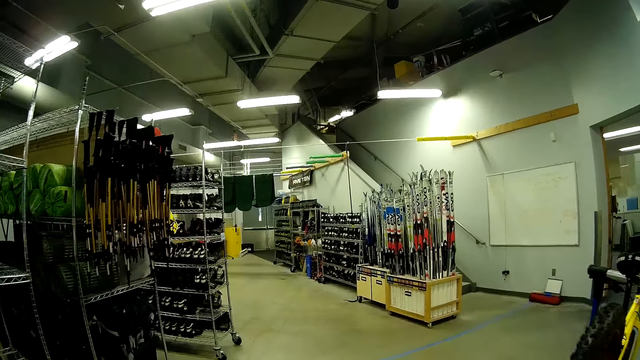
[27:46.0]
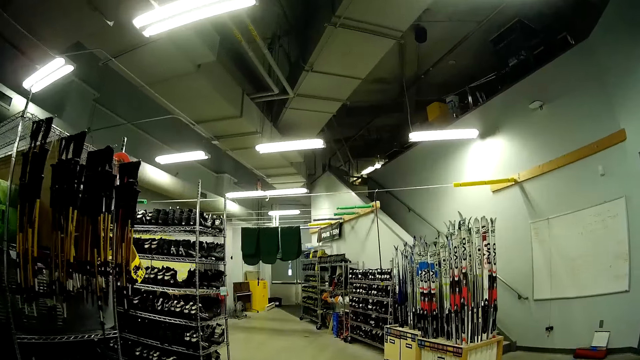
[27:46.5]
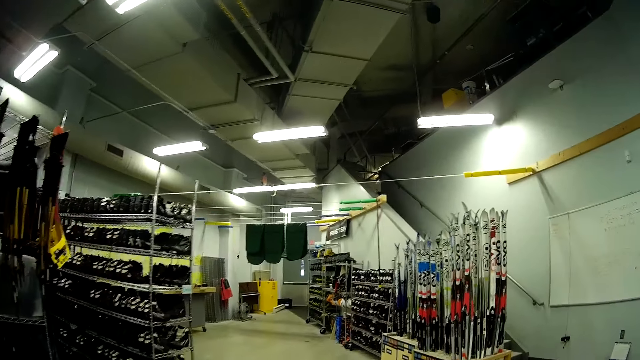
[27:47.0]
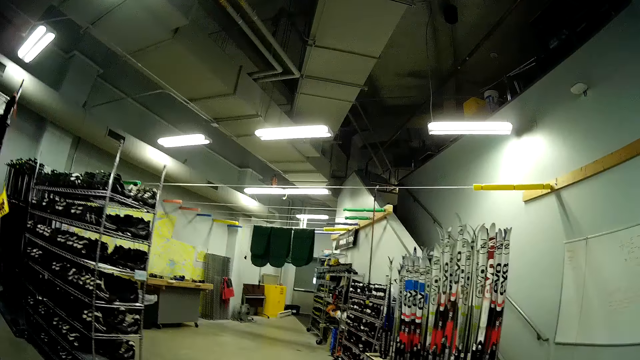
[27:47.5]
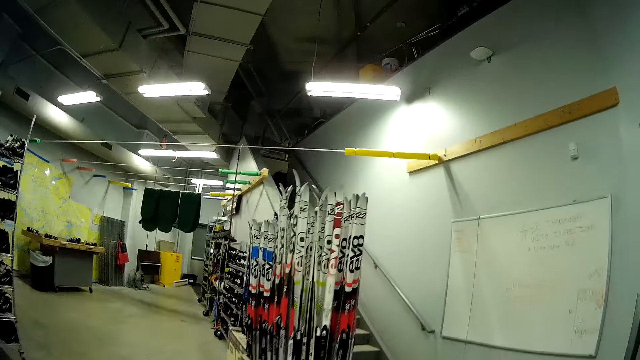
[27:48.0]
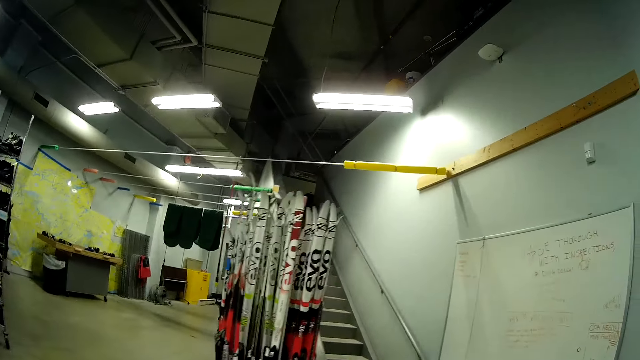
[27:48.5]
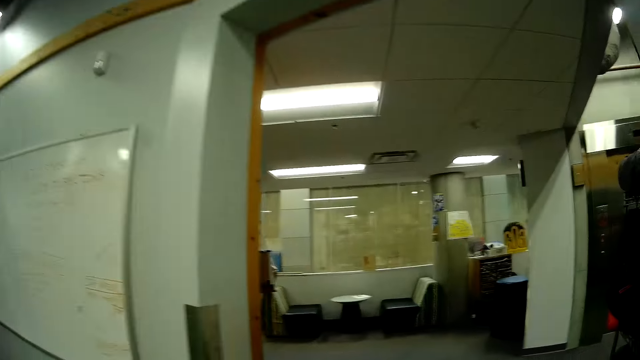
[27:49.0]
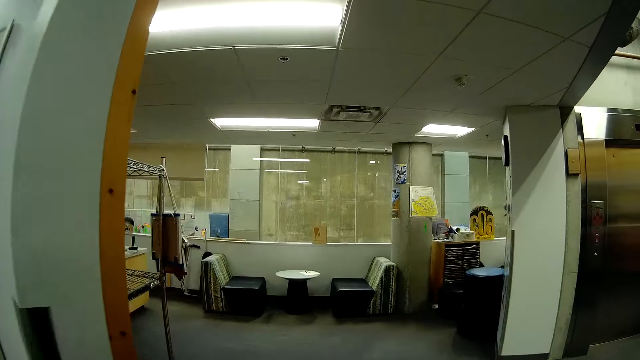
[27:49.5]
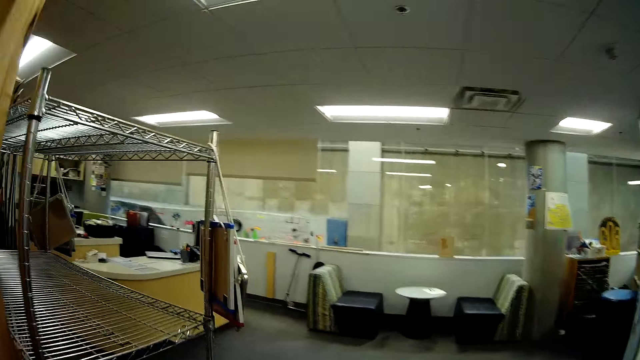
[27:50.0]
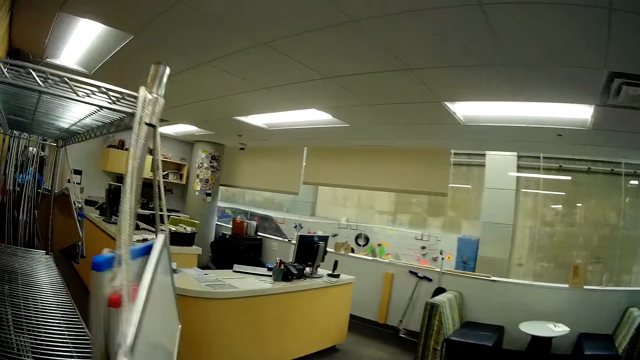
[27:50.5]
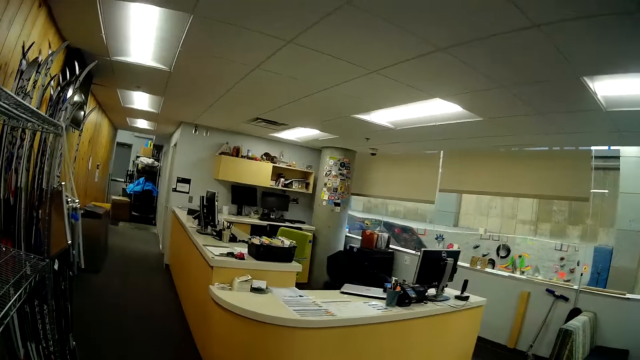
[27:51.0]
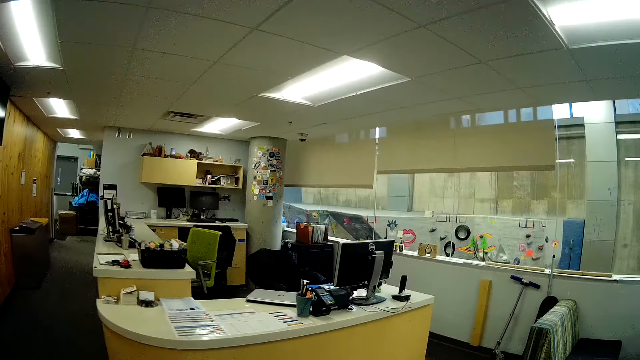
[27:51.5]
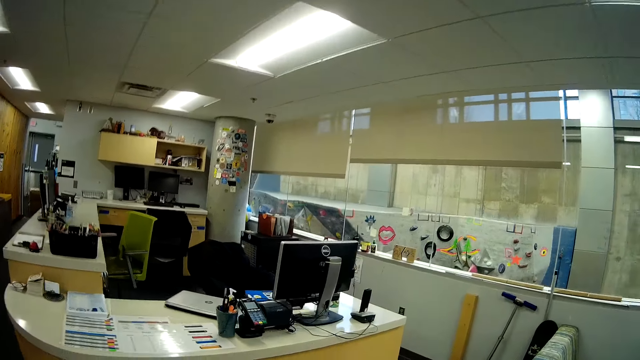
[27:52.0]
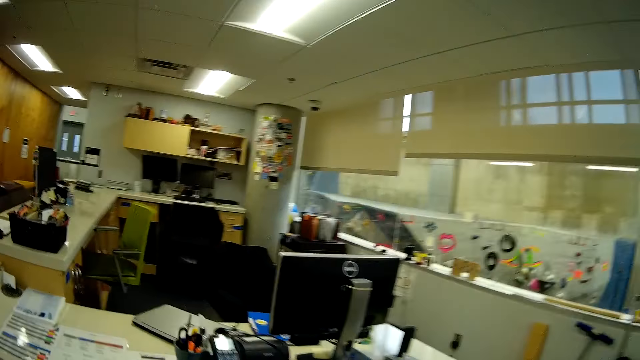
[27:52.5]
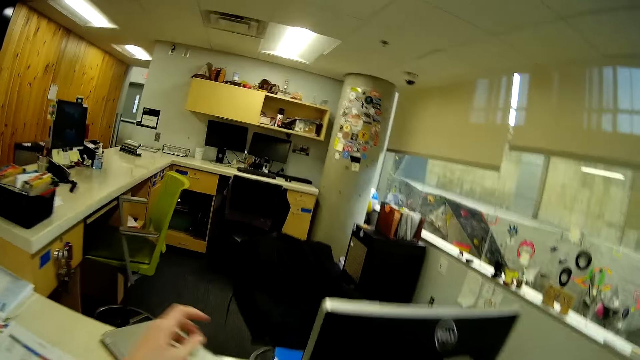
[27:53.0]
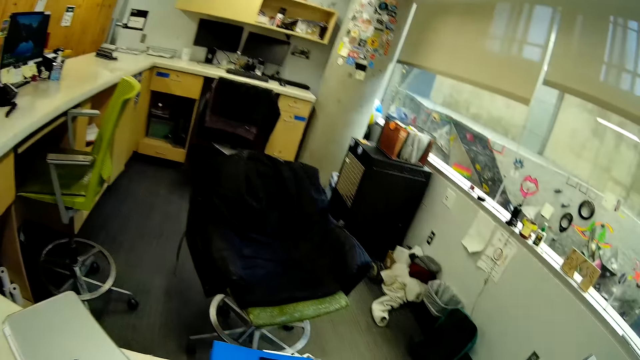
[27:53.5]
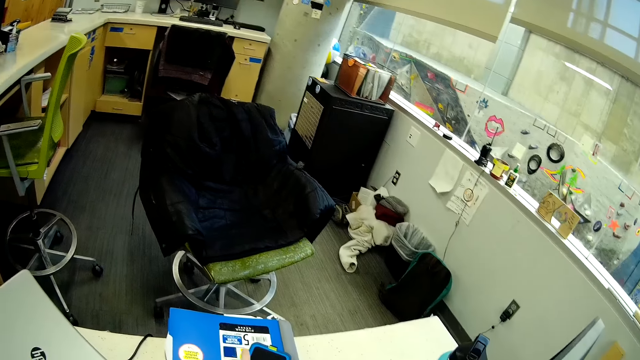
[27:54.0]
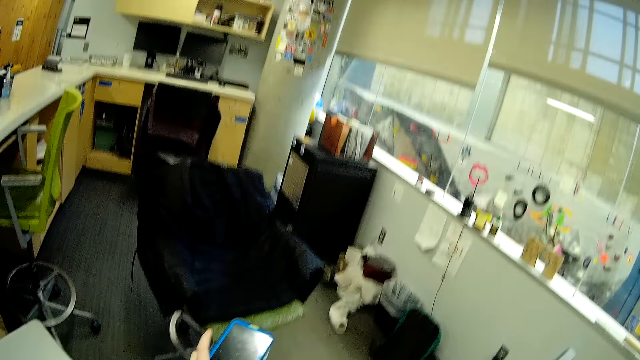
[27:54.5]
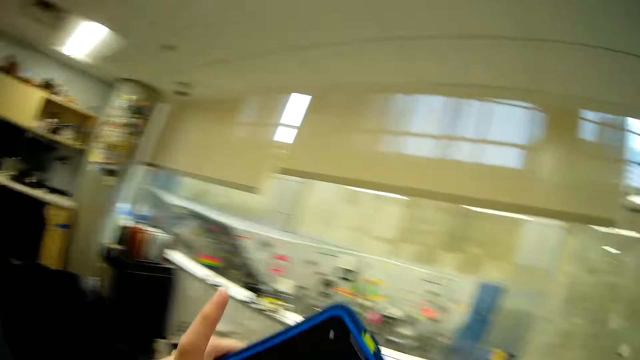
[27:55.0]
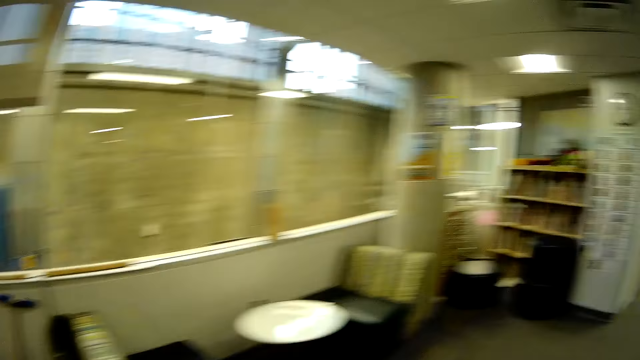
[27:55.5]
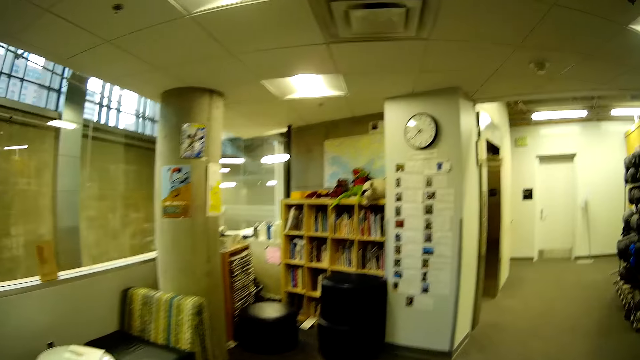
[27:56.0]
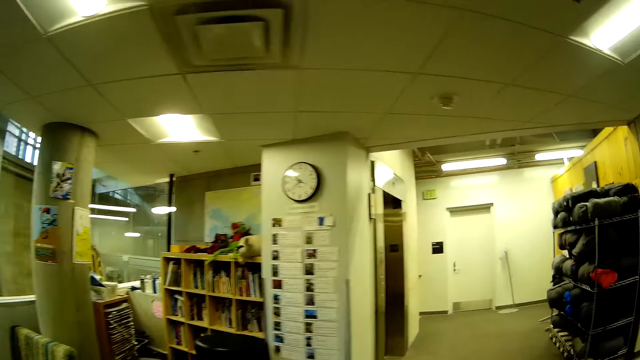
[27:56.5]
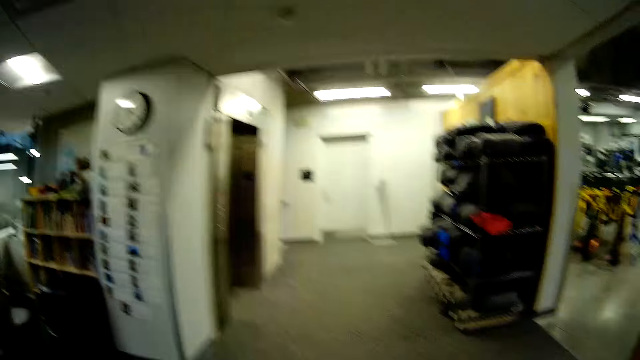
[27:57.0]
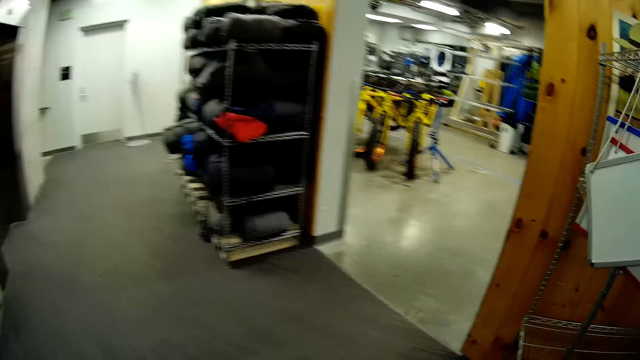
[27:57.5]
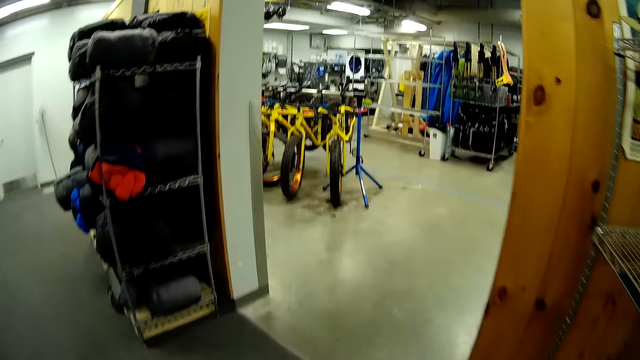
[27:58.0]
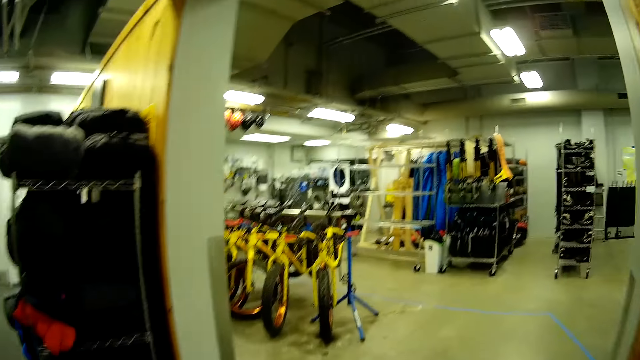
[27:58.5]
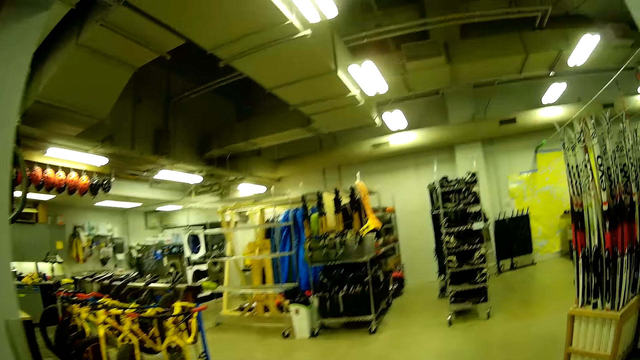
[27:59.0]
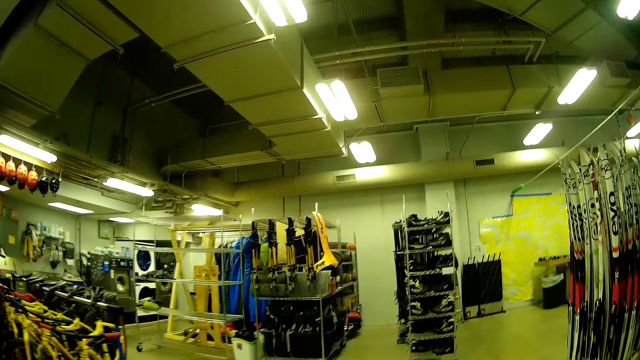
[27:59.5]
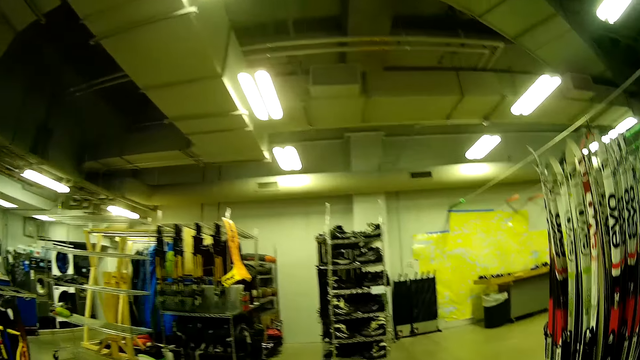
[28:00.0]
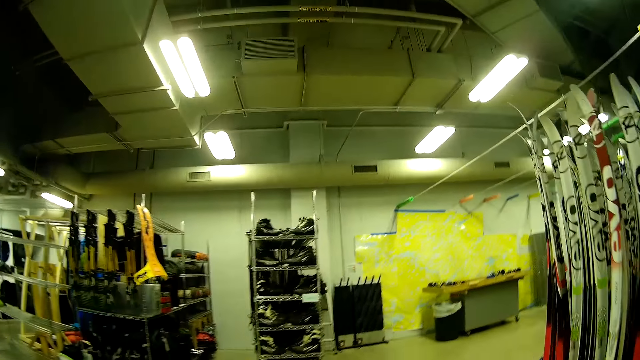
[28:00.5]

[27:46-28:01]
The camera wearer takes the phone placed on the table. They walk around the room. They walk out of the room.

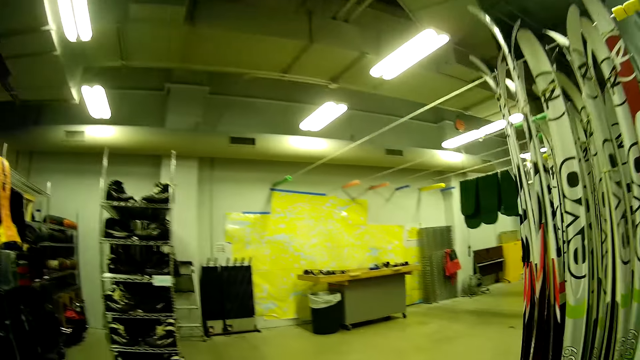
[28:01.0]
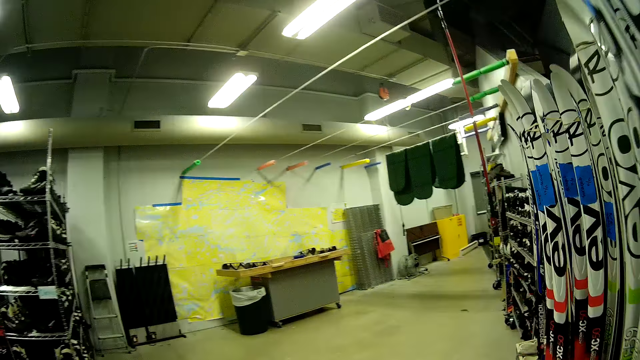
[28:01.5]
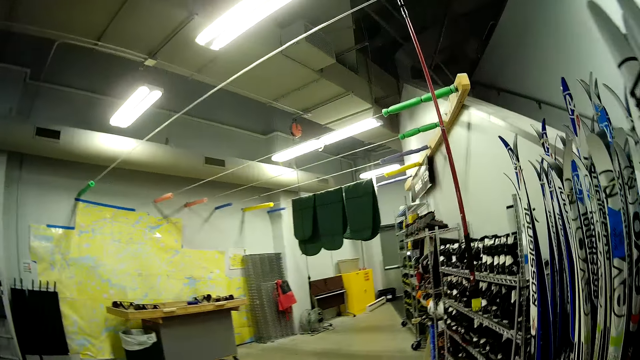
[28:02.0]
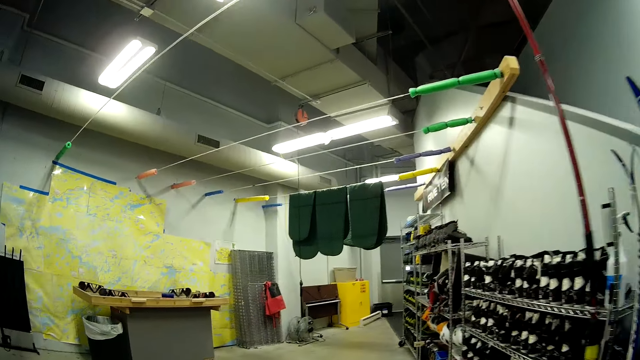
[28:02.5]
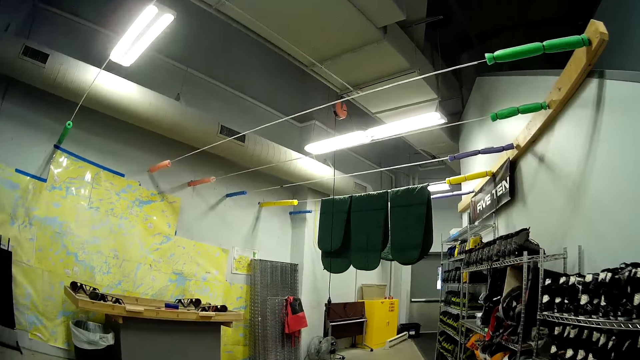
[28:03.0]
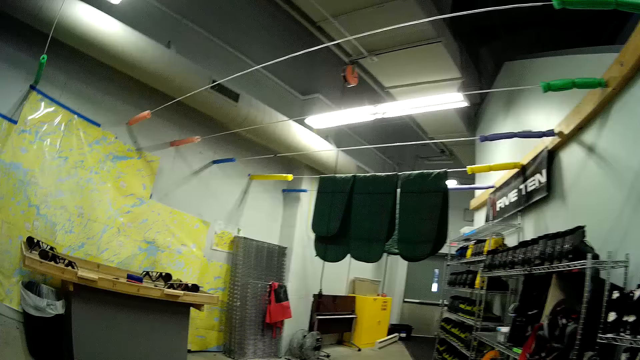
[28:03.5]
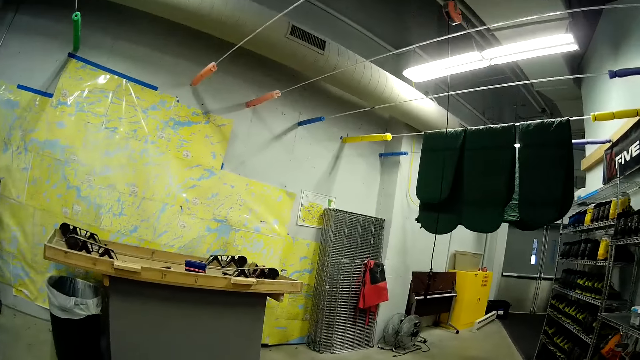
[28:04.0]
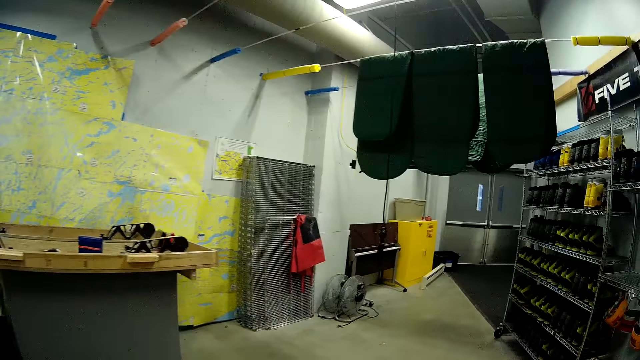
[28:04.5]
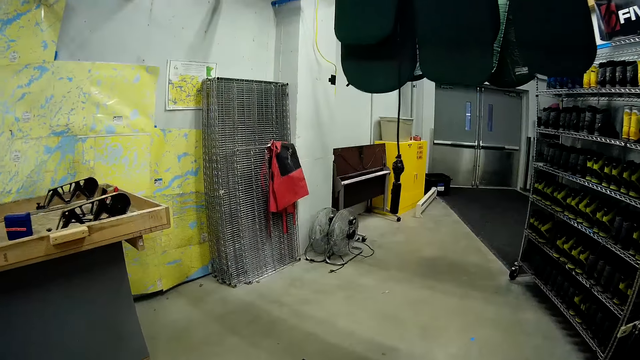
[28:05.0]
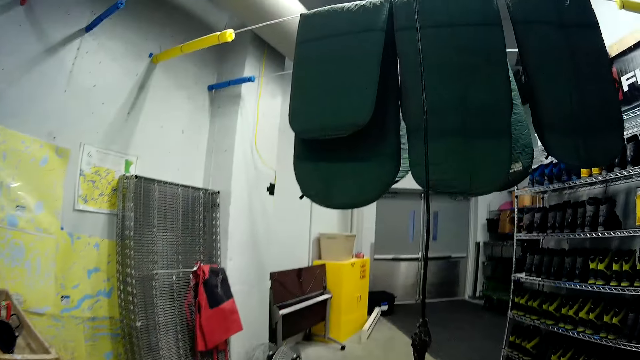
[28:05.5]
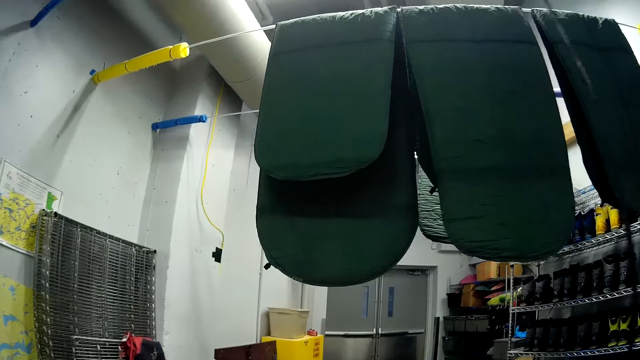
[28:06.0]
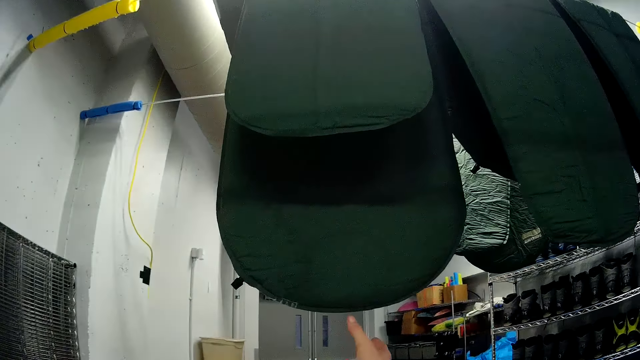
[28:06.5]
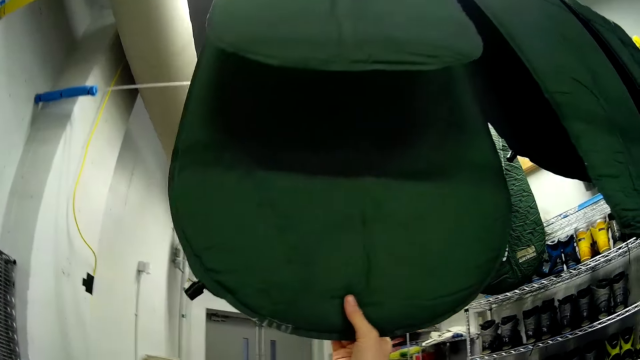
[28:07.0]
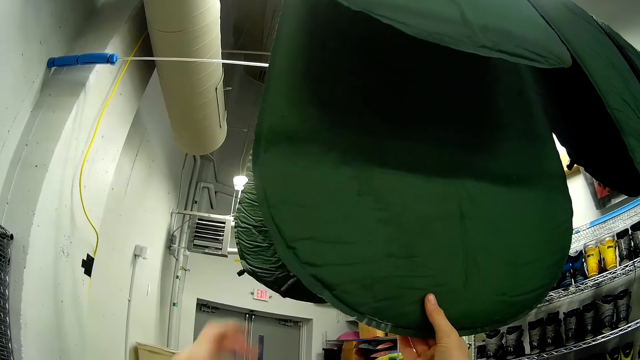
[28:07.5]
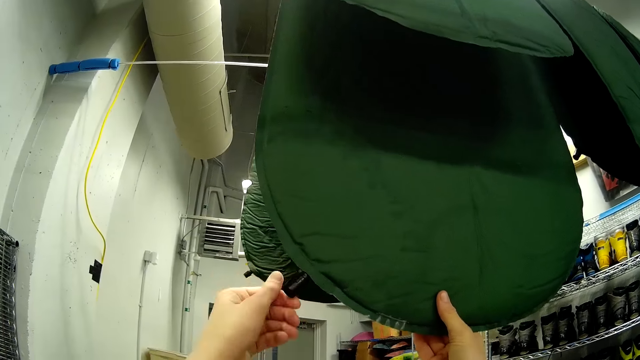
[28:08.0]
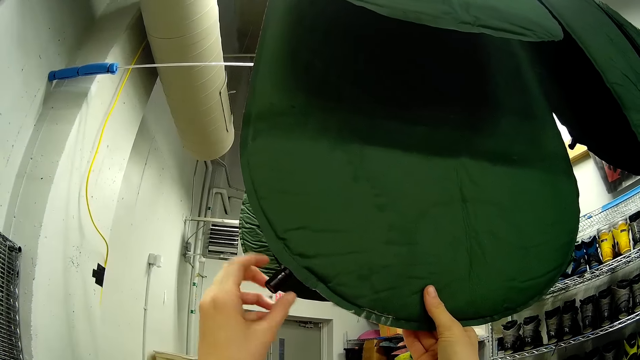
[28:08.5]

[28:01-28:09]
The camera wearer adjusts the nozzle on a sleeping pad. They hold the sleeping mat.
